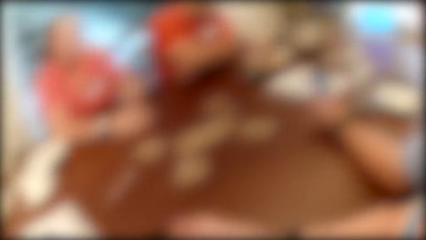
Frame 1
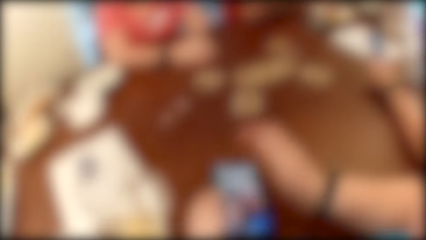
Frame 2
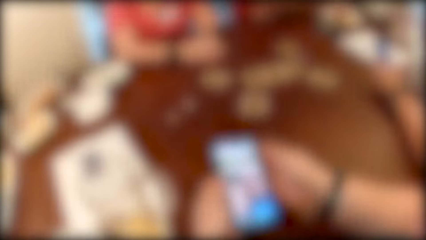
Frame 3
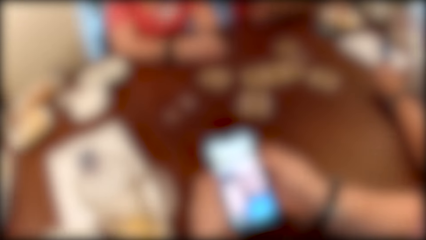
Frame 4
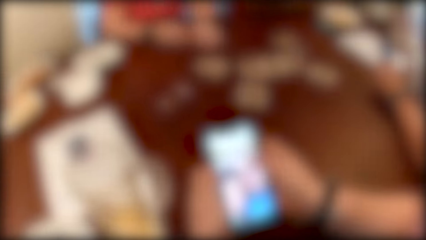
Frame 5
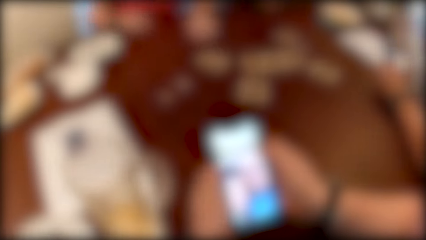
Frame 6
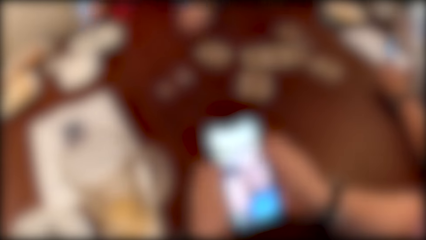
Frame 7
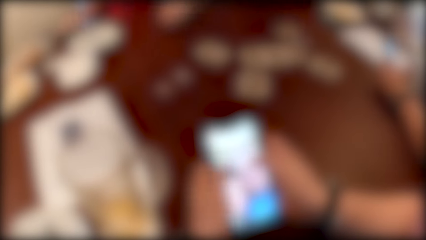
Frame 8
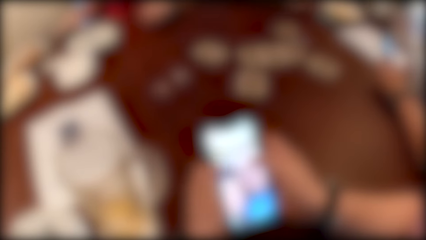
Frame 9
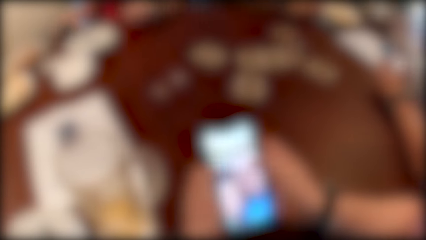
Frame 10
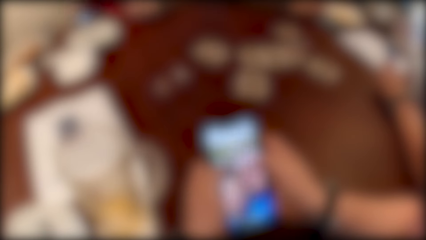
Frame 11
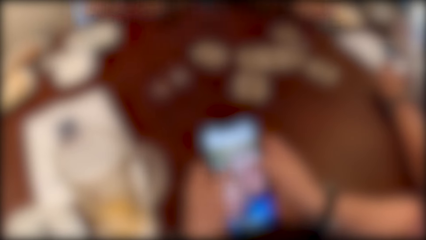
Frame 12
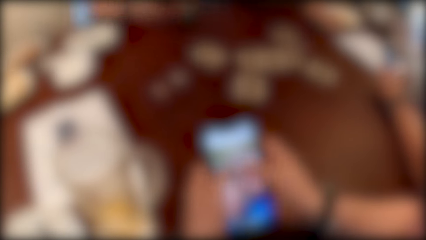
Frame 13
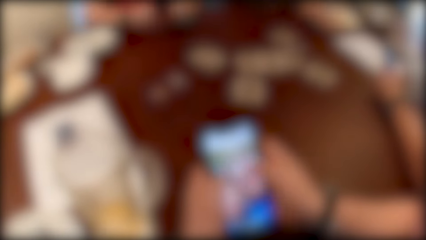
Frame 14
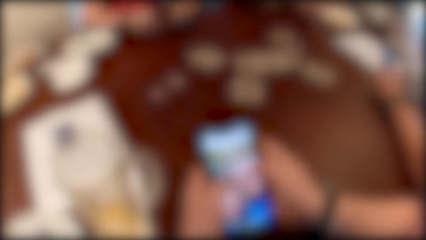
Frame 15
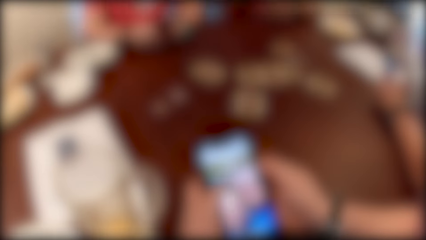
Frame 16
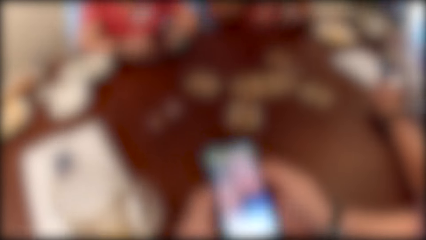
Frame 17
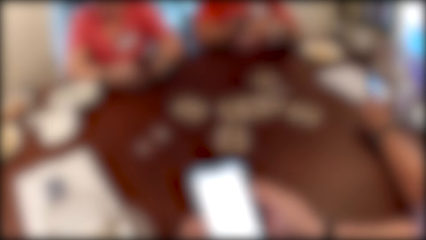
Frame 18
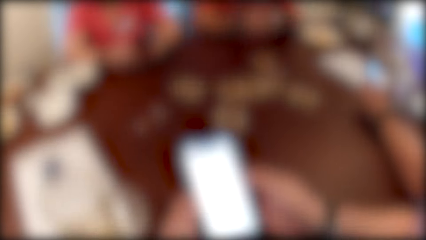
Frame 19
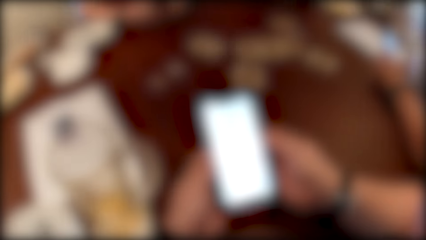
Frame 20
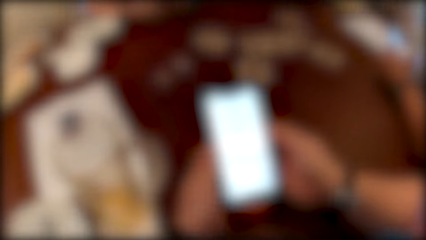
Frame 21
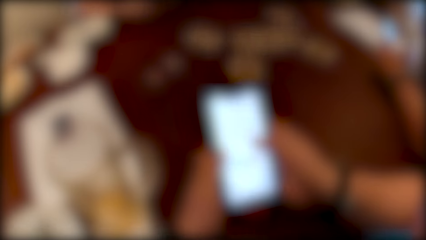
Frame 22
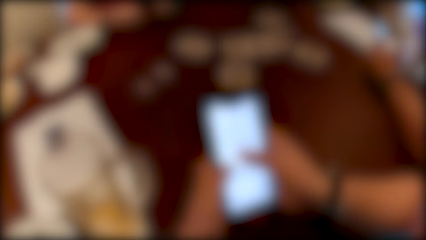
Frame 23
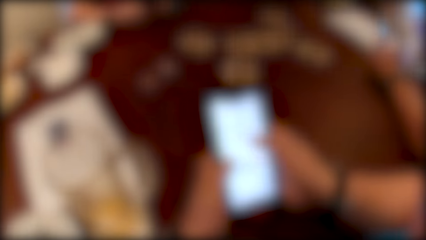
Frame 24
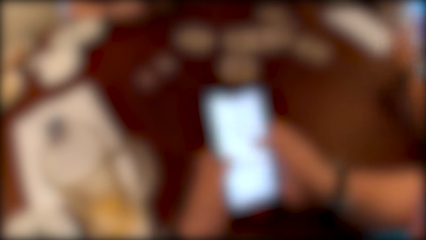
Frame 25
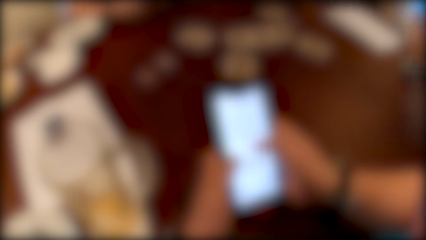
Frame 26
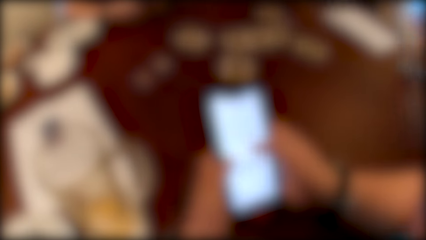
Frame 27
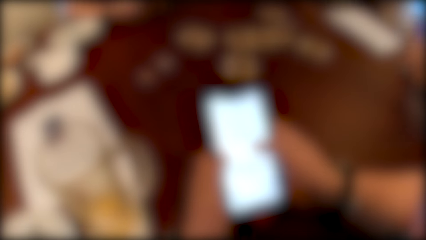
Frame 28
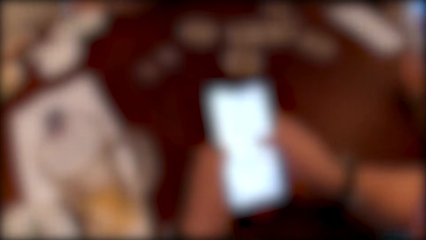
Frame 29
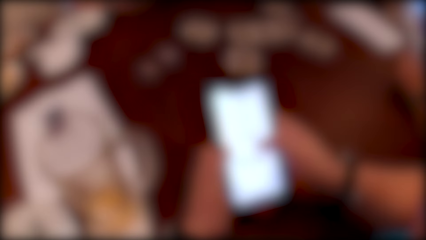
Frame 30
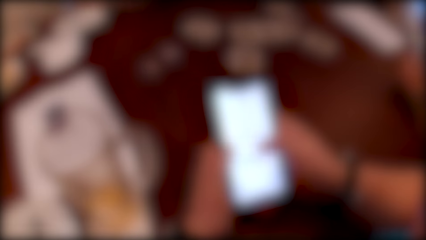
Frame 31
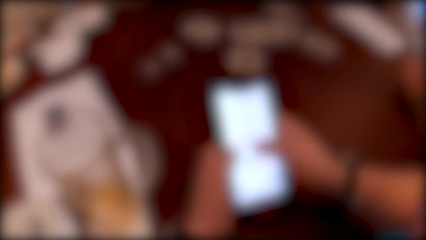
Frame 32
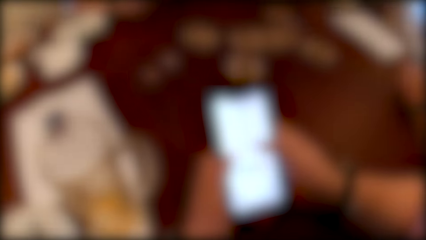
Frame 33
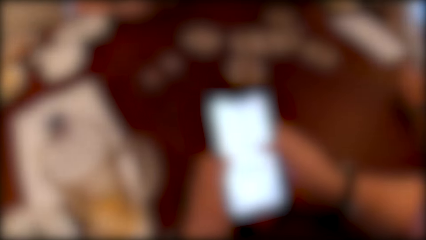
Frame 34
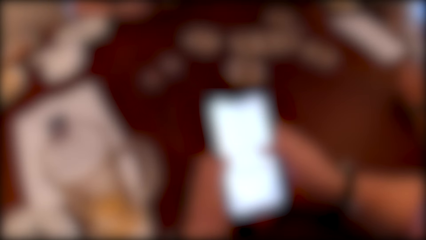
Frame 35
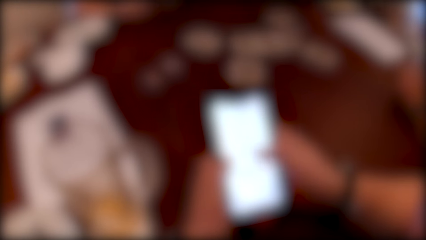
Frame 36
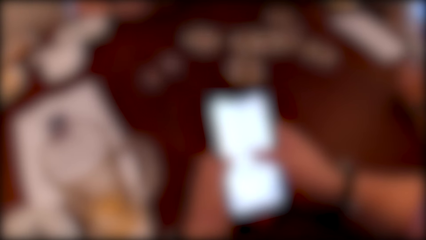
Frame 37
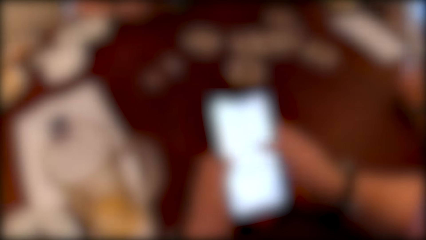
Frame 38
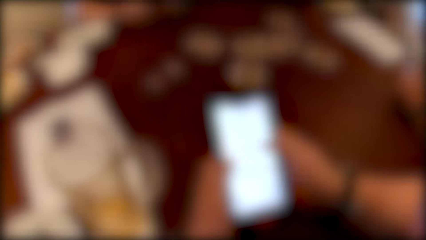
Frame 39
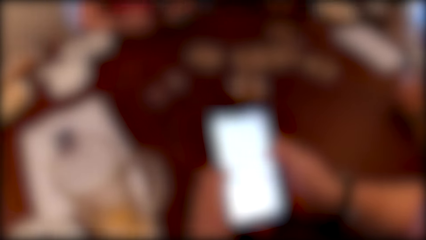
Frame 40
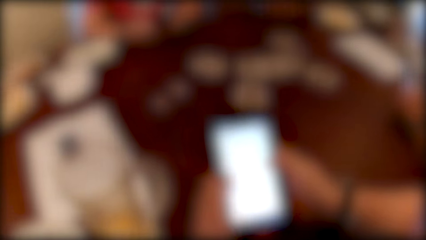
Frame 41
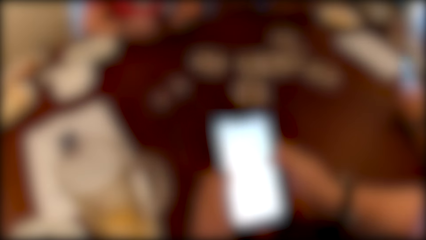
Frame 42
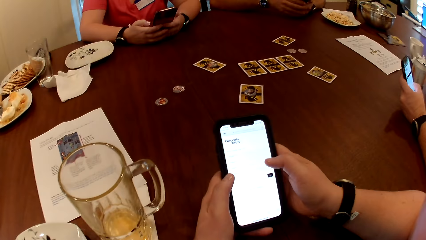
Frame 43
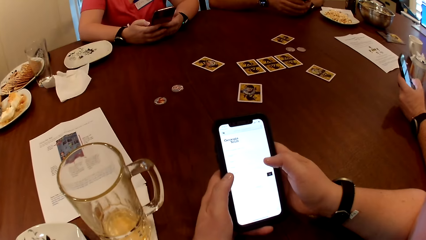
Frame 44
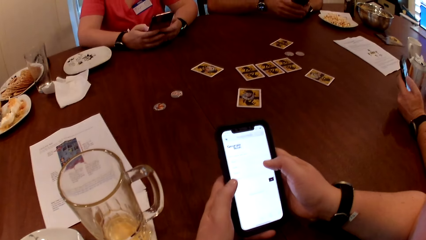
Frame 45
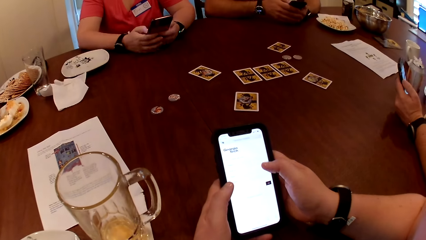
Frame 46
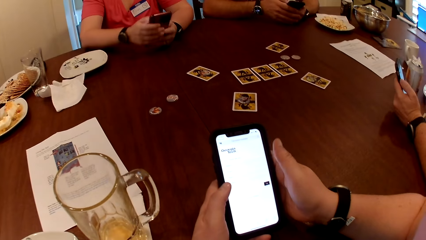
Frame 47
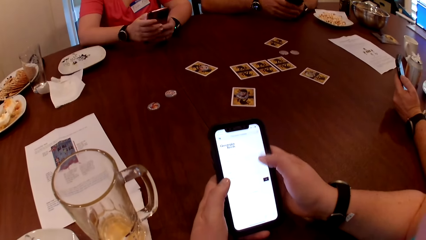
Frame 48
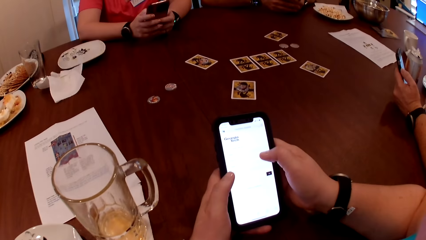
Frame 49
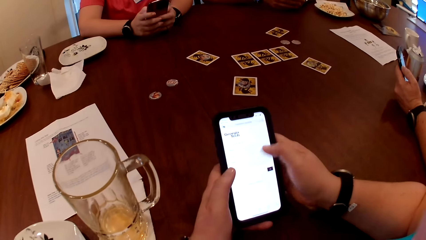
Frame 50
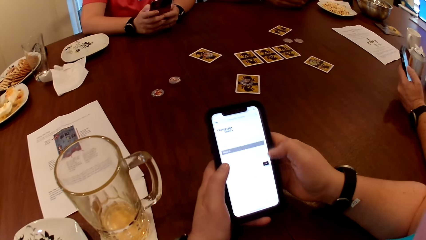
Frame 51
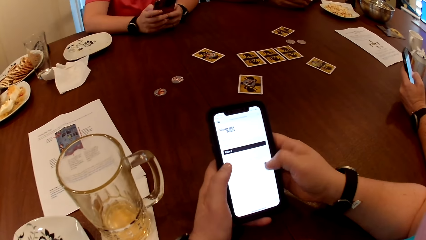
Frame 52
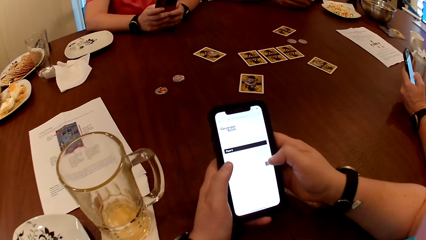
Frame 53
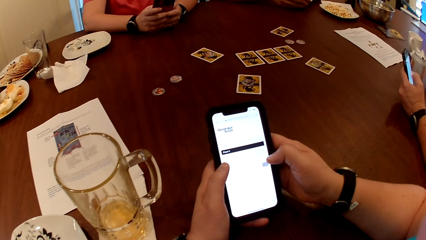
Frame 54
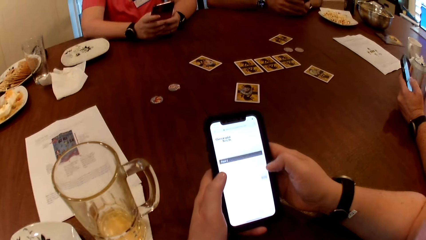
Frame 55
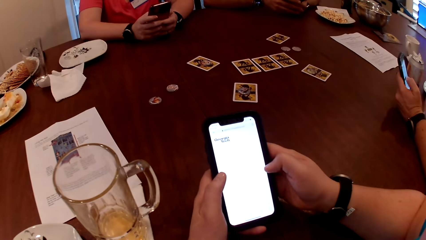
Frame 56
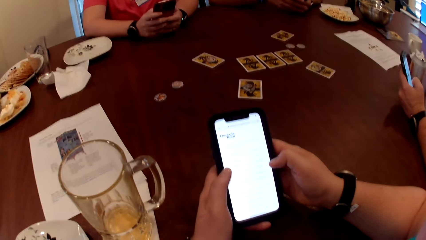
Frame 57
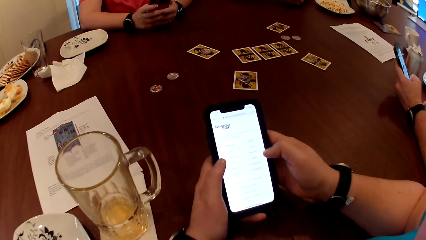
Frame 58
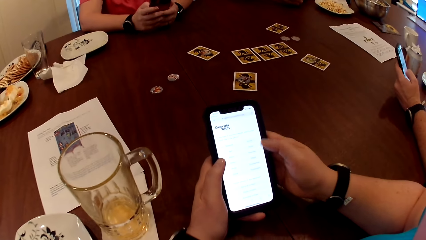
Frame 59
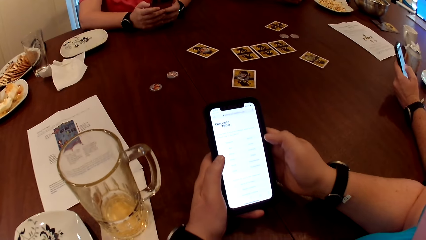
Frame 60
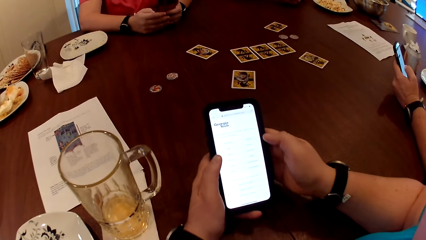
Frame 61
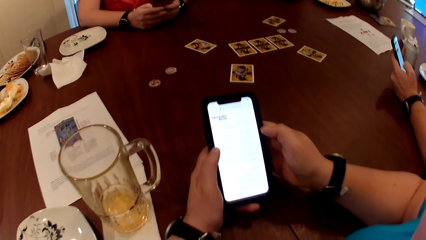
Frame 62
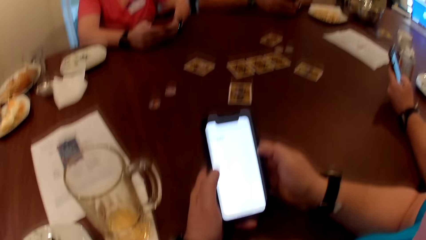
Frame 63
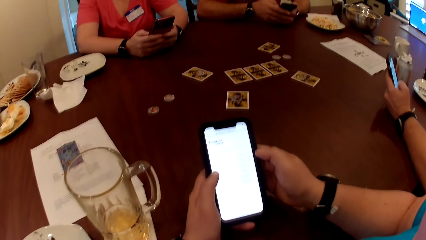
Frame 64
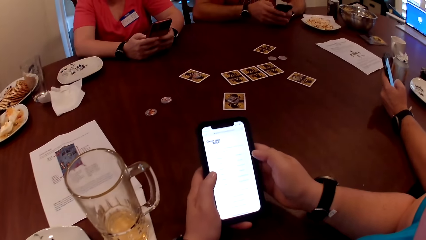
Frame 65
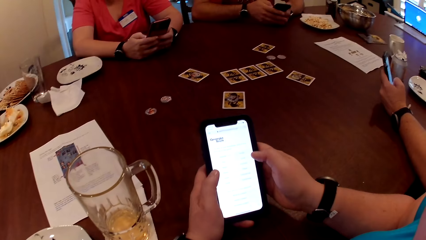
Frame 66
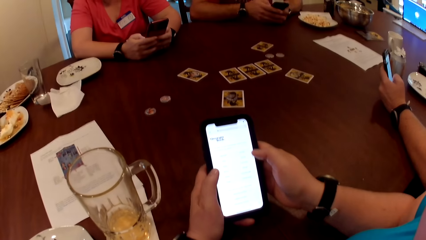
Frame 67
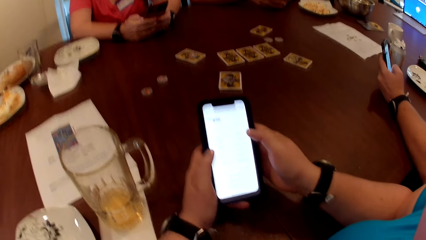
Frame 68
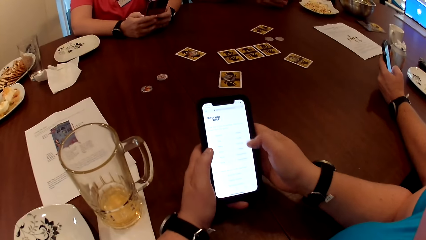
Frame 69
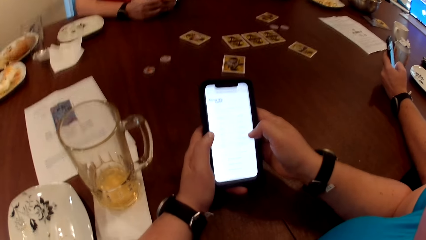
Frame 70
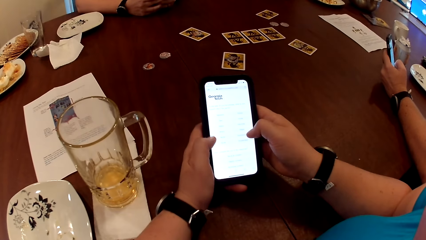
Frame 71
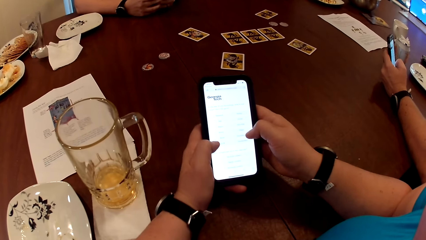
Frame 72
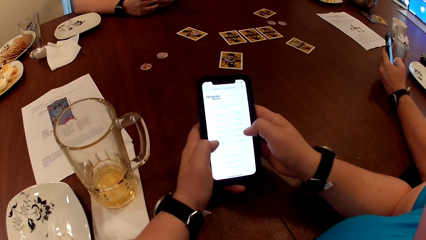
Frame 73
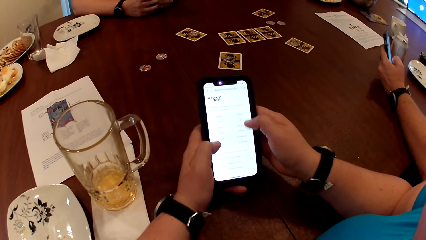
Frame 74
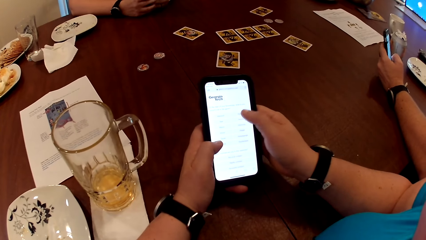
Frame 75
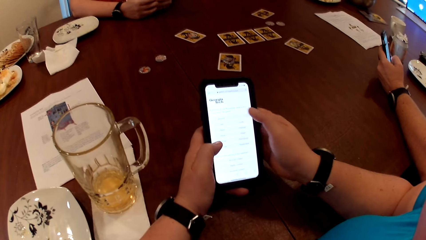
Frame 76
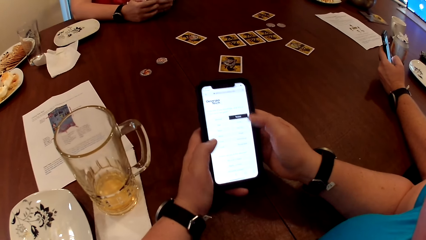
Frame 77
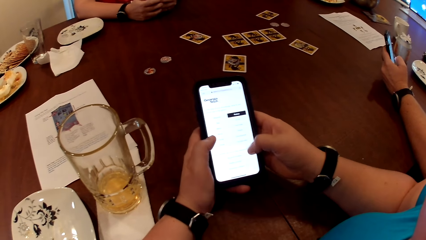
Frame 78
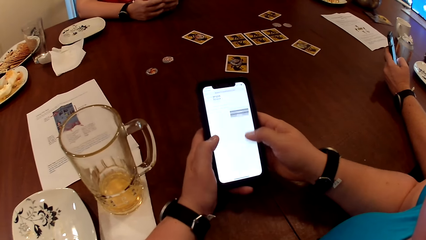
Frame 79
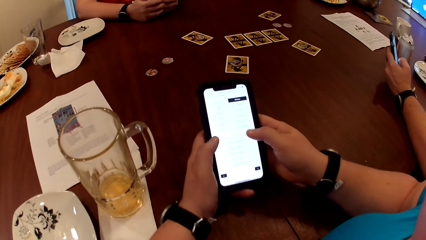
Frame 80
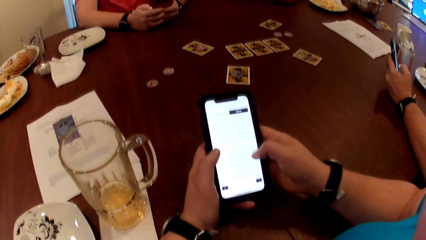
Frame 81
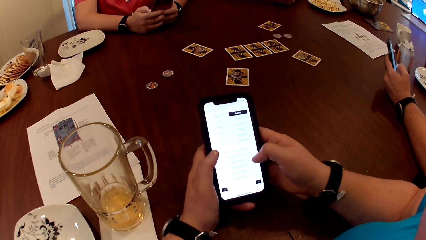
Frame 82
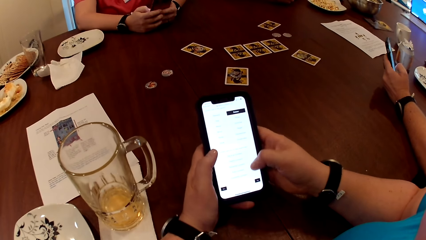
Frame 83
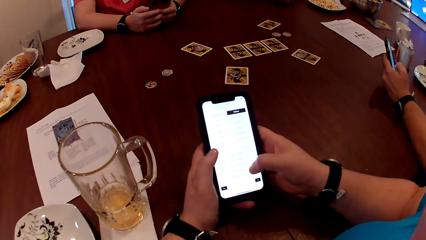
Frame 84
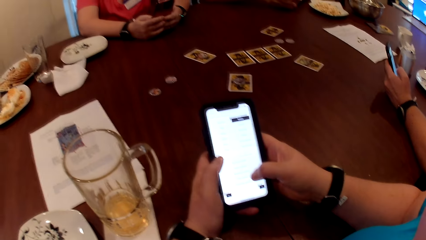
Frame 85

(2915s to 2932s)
The camera wearer operates the phone with both hands. A woman operates a phone with both hands. A man operates the phone with his left hand. Another man operates the phone with both hands.
